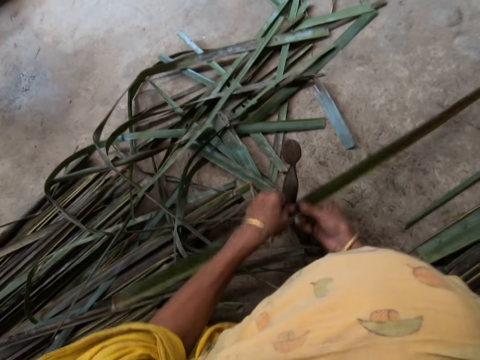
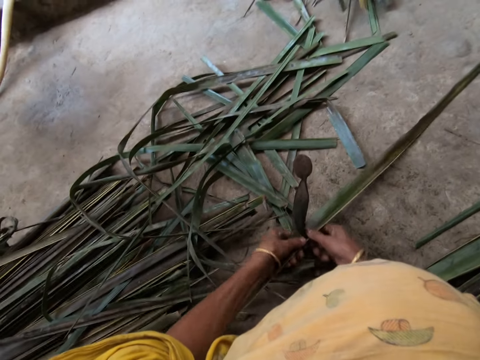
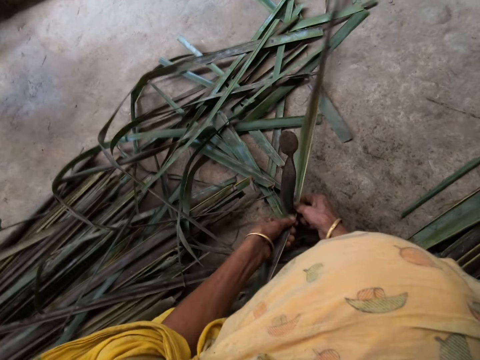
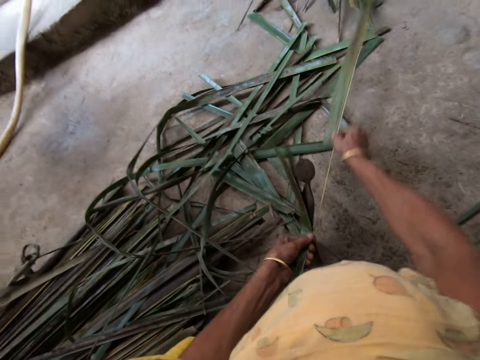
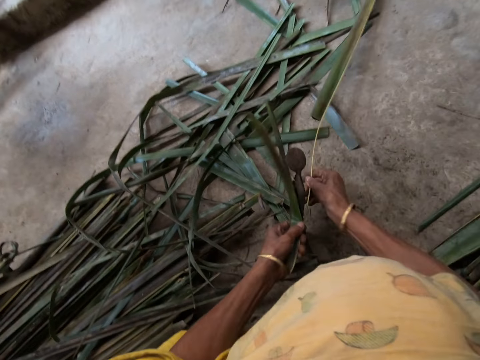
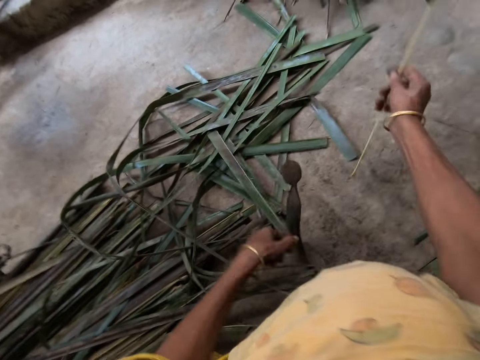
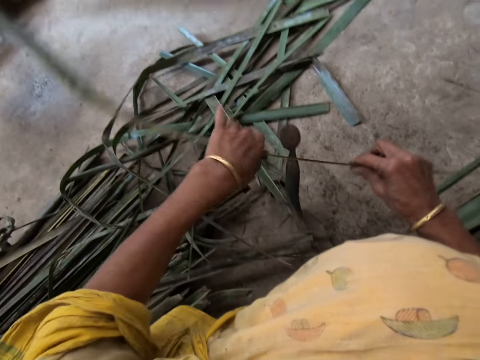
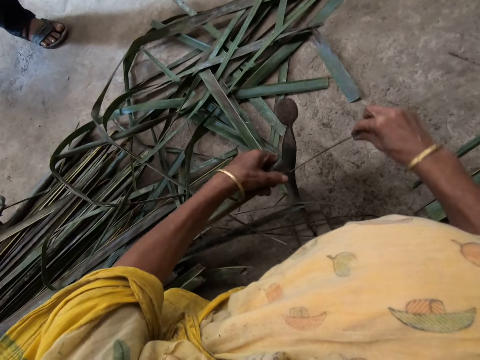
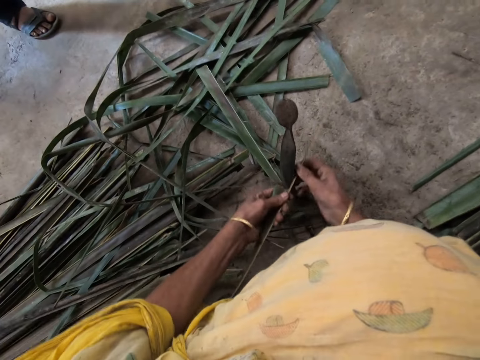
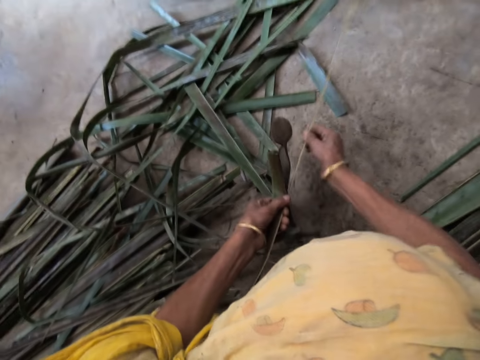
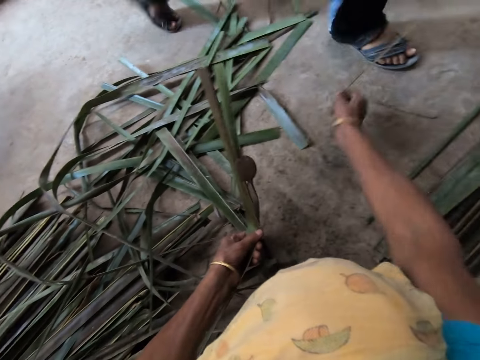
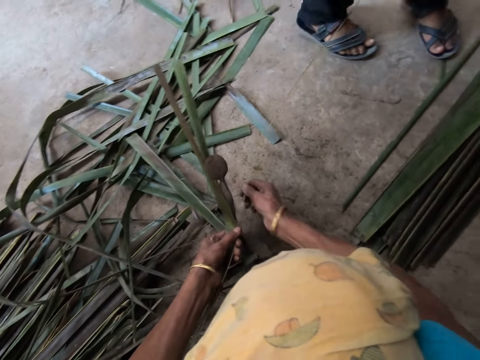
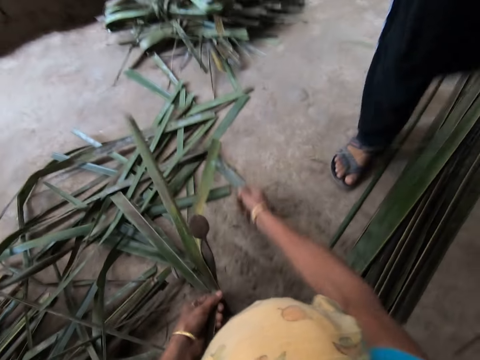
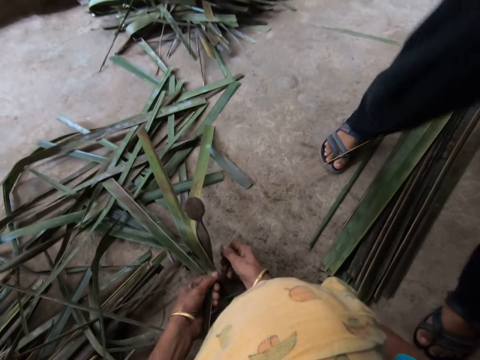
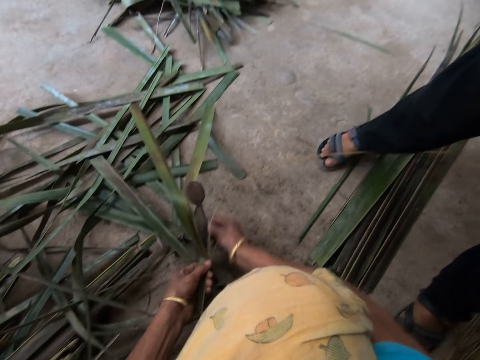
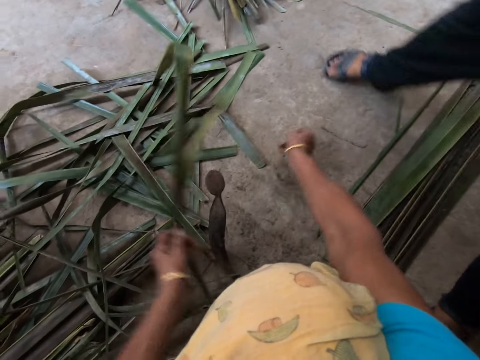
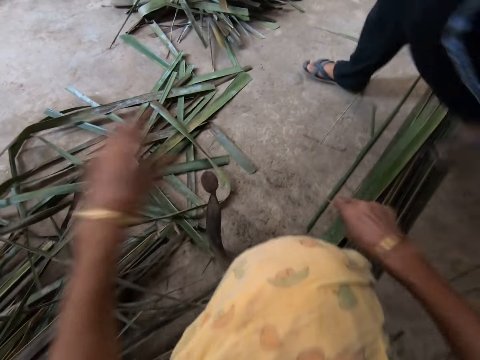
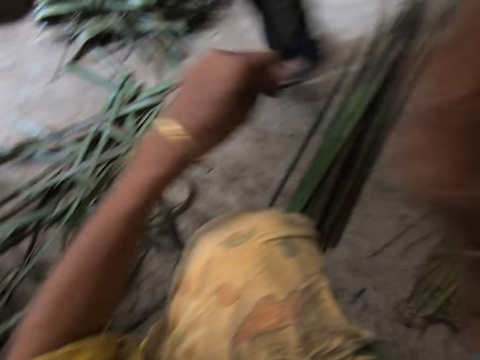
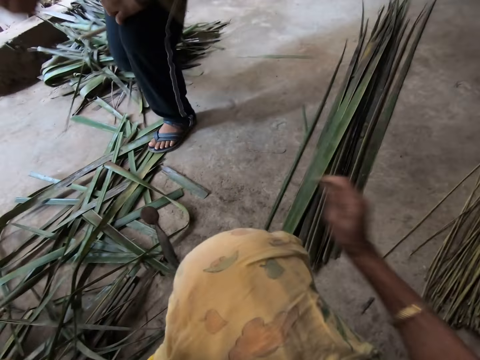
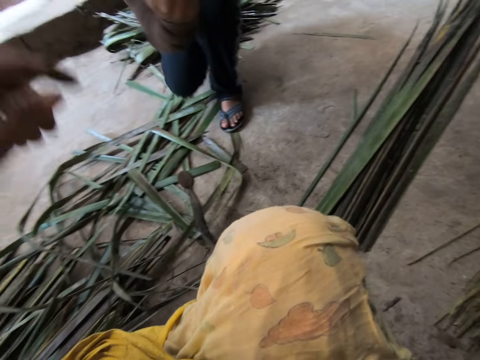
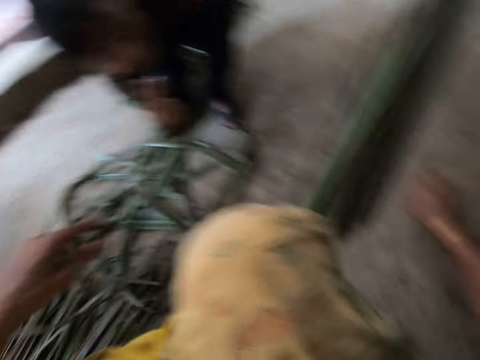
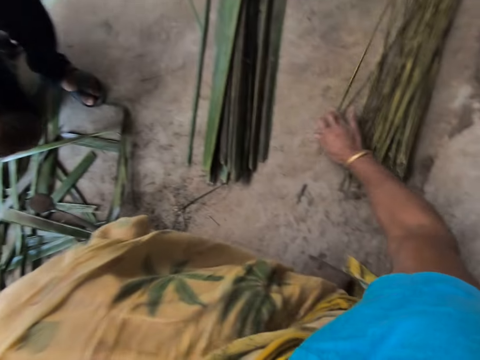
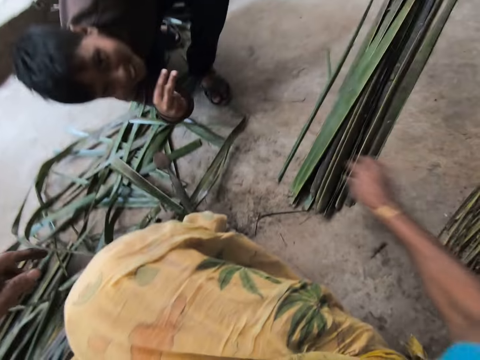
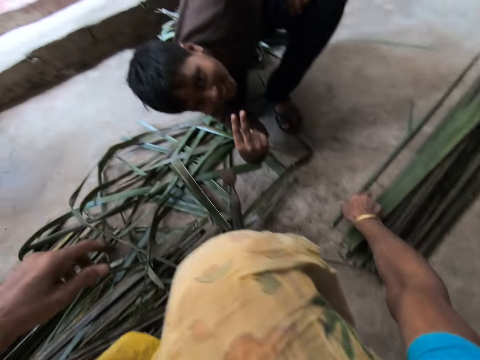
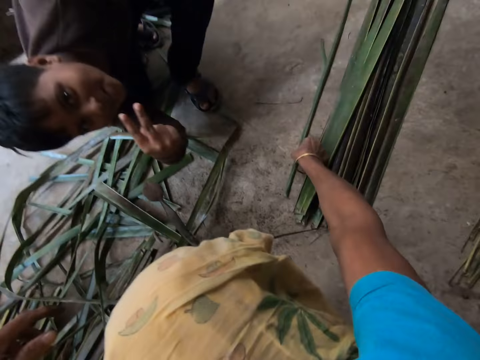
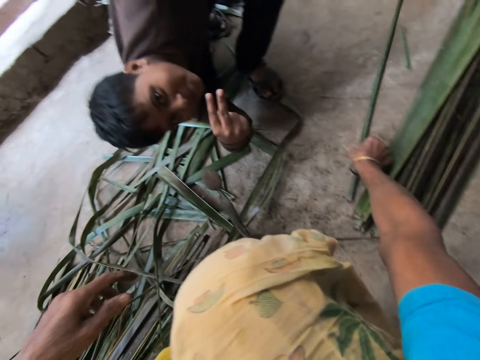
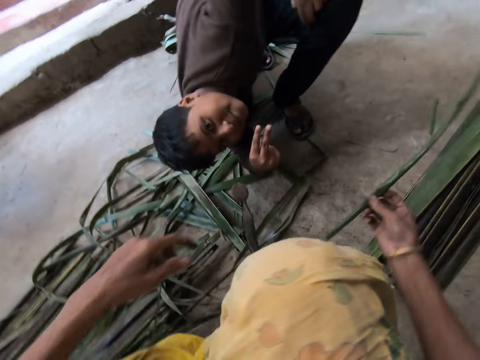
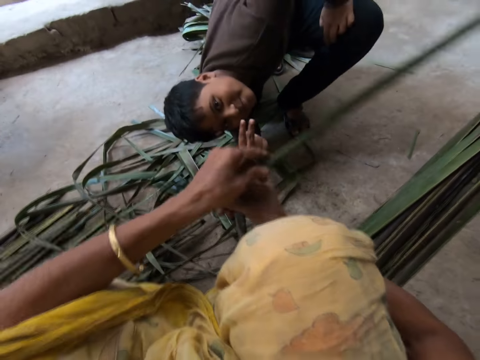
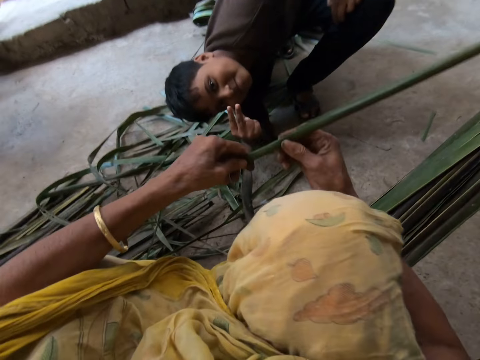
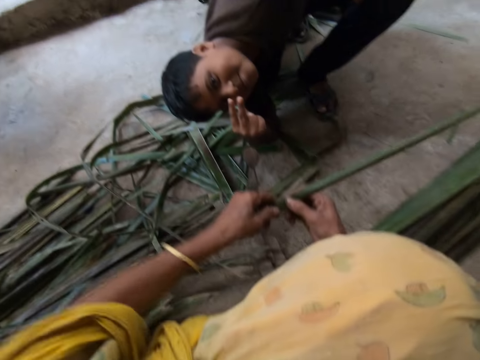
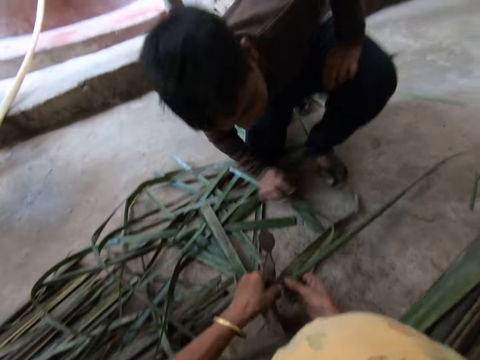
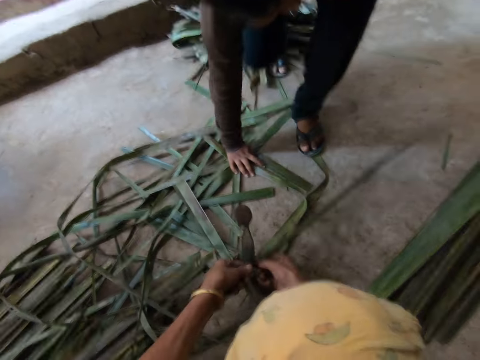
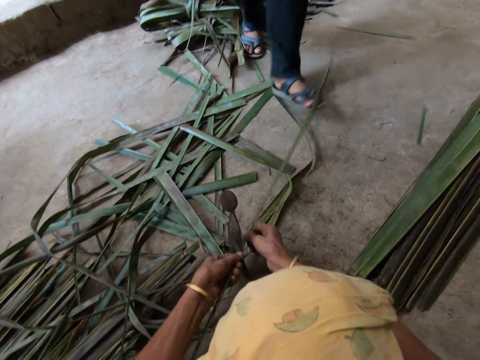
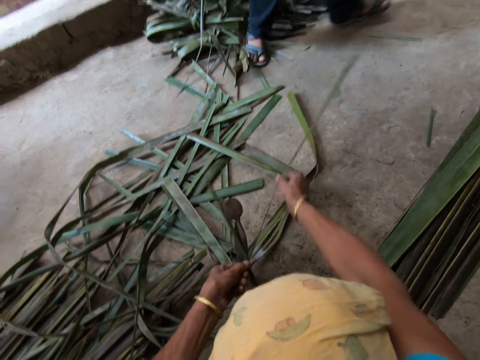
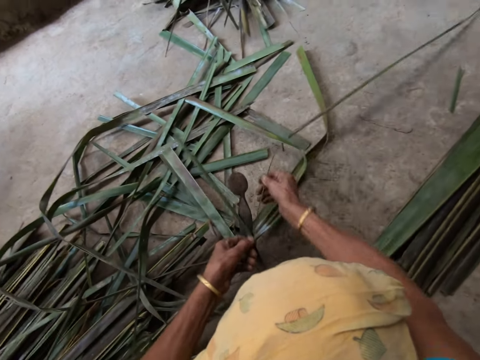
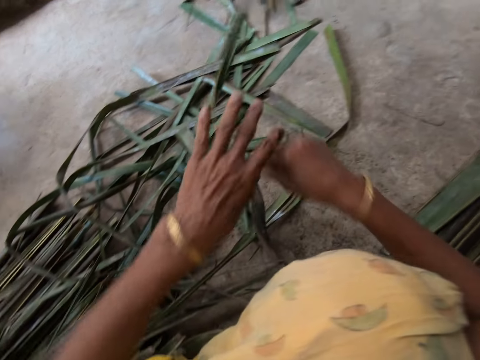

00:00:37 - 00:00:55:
The camera wearer splits the cattail plant. She files the palm frond with the file with both hands. A boy walks in the room. The camera wearer interacts with the boy. She collects the cattail sticks. She drops the filed palm frond on the floor with her right hand. The boy stares into the camera. The camera wearer collects the cattail sticks. She picks a piece of palm frond from the floor with her right hand. She splits the cattail plant. She files the palm frond with the file with both hands.

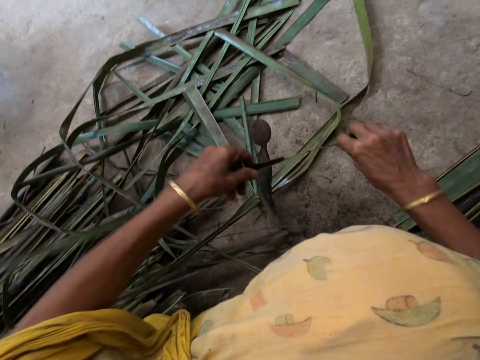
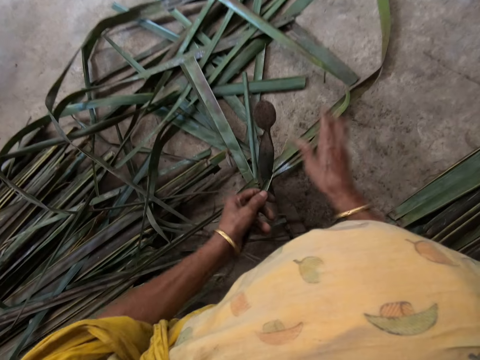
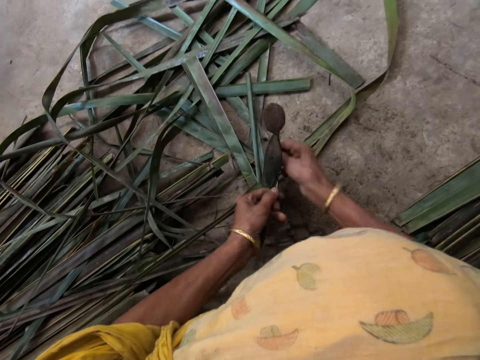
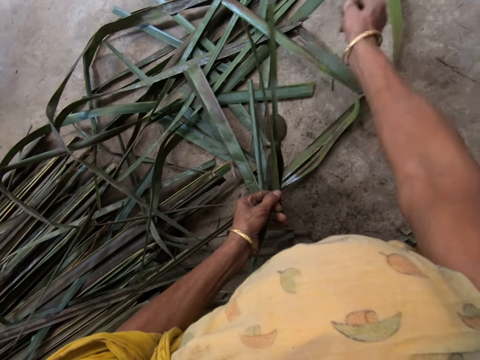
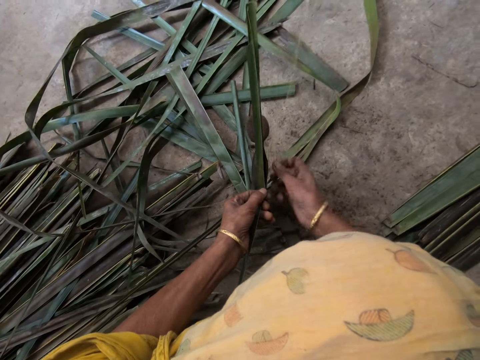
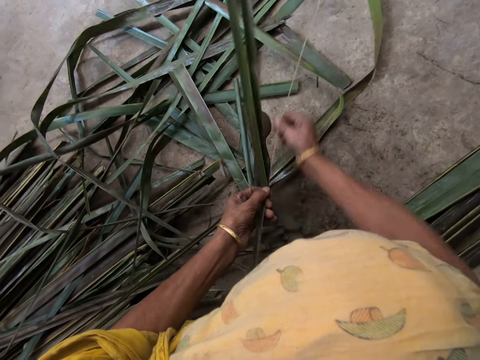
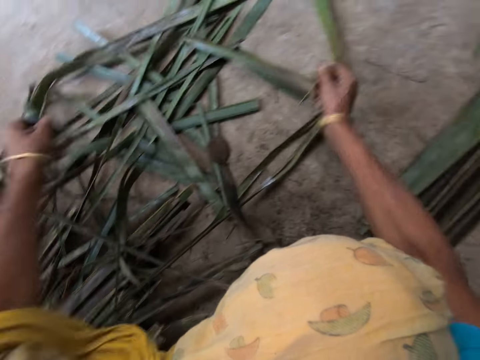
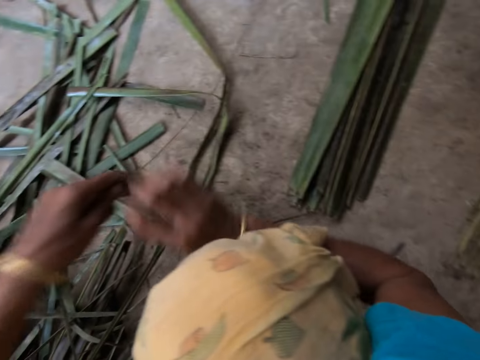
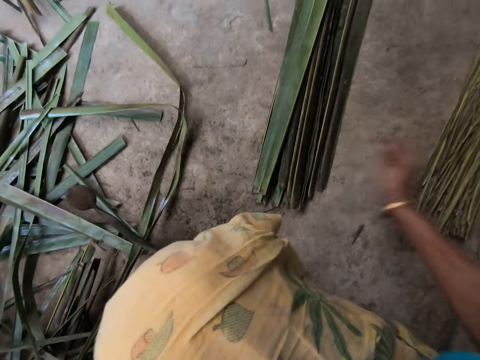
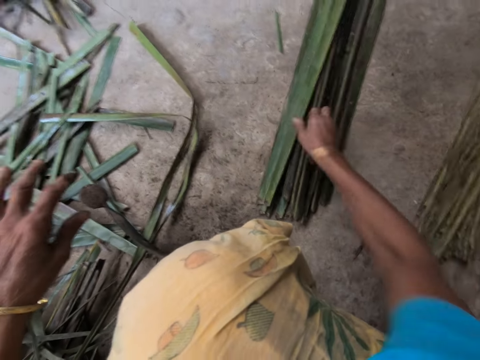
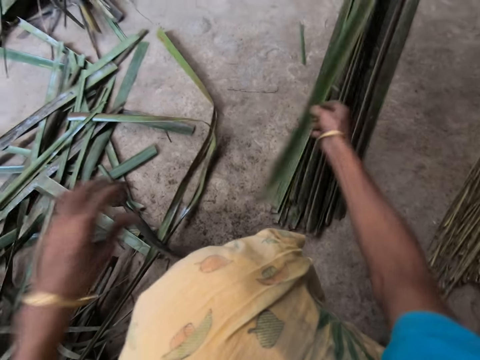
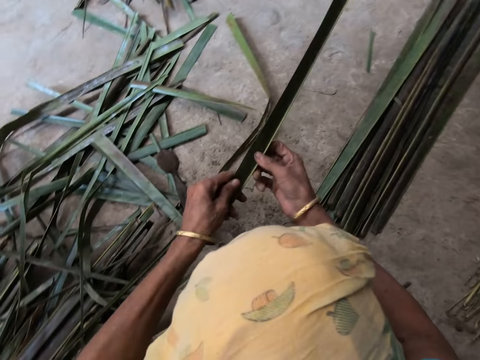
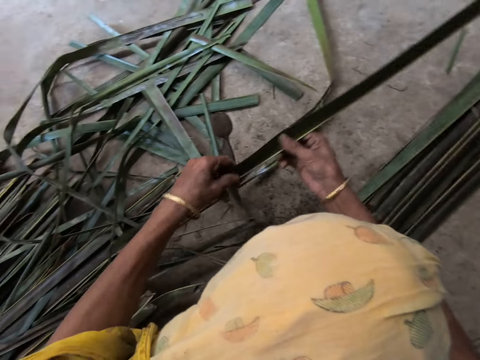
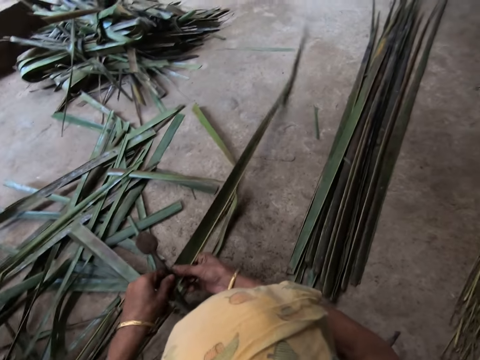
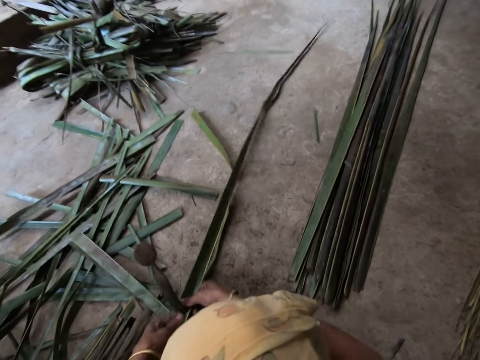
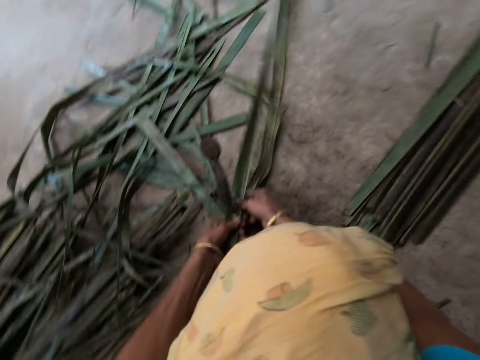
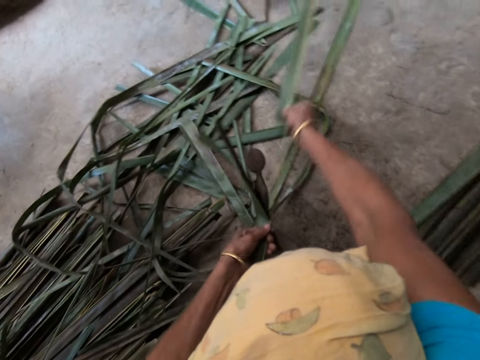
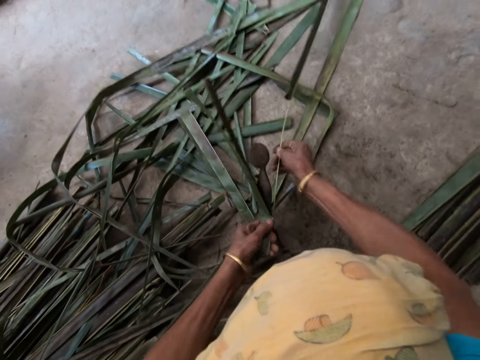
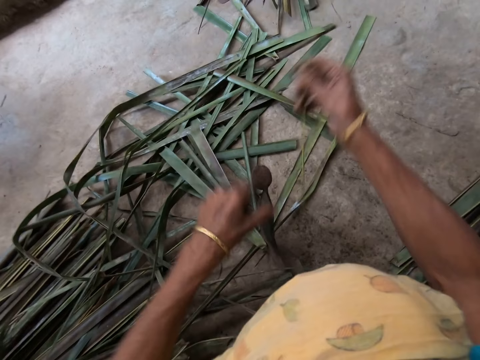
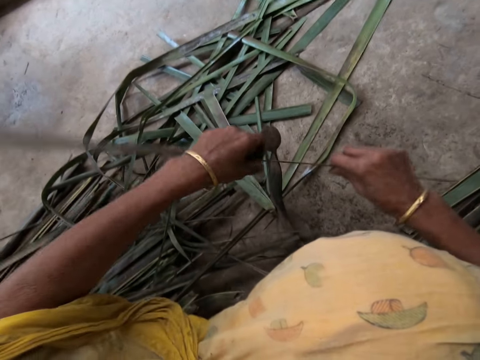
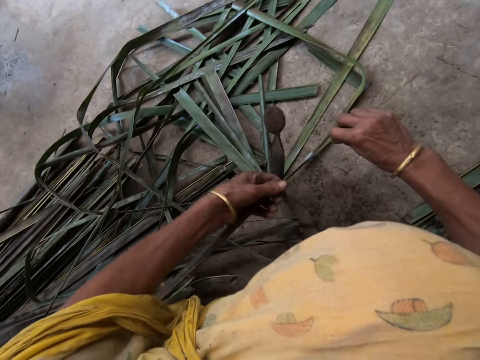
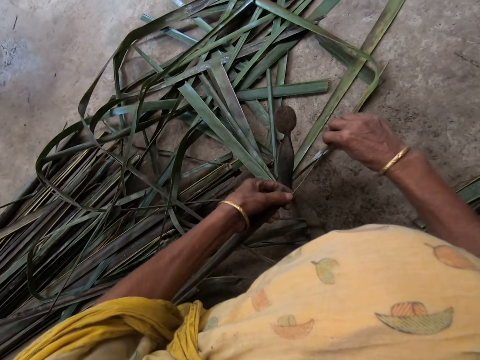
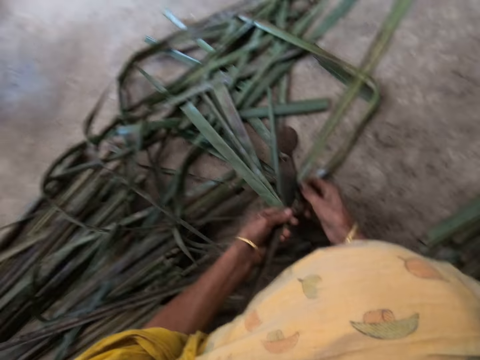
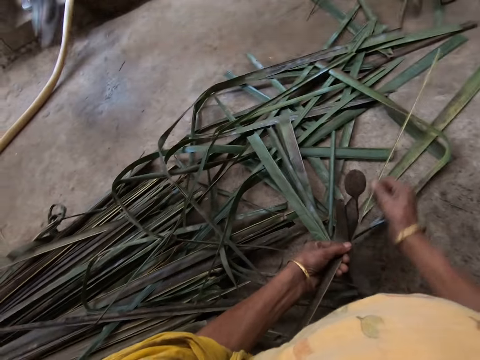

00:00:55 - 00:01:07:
The camera wearer drops the filed palm frond on the floor with her right hand. She collects the cattail sticks. She picks a piece of palm frond from the floor with her right hand. She splits the cattail plant. She files the palm frond with the file with both hands.
